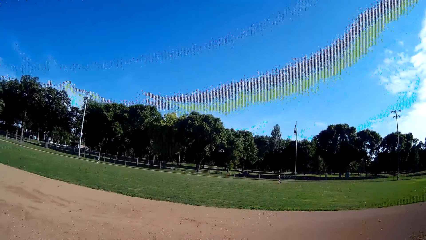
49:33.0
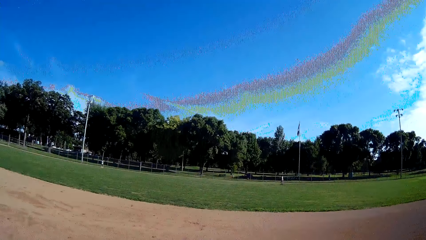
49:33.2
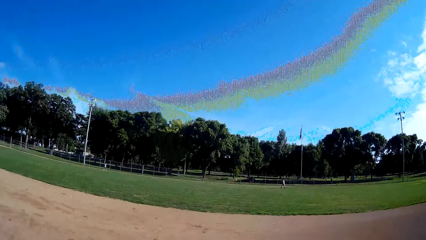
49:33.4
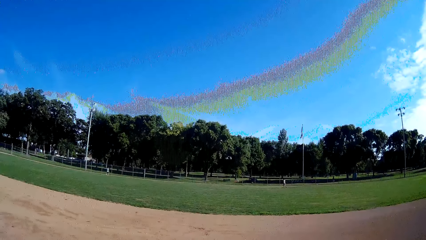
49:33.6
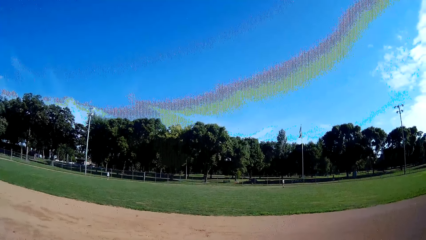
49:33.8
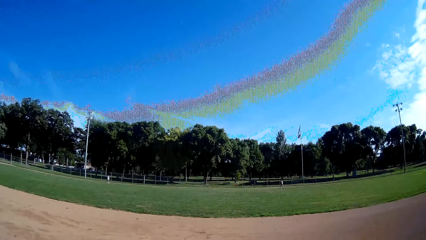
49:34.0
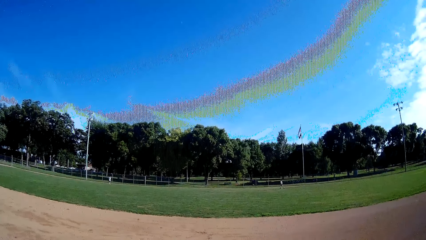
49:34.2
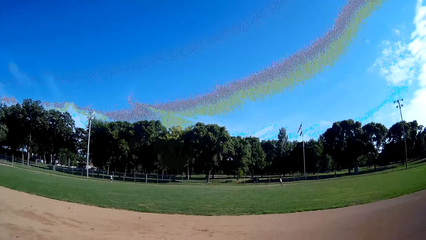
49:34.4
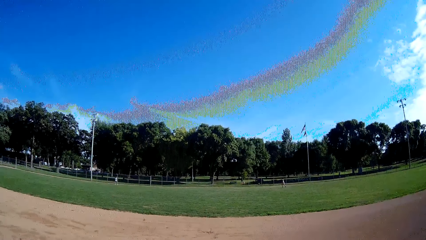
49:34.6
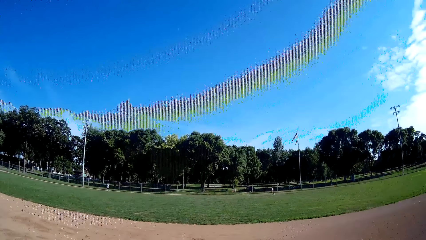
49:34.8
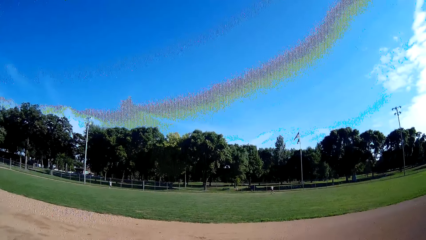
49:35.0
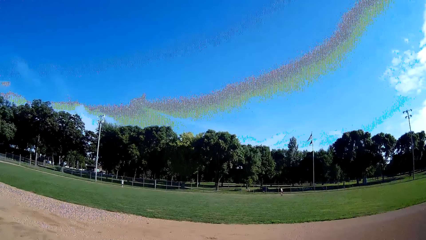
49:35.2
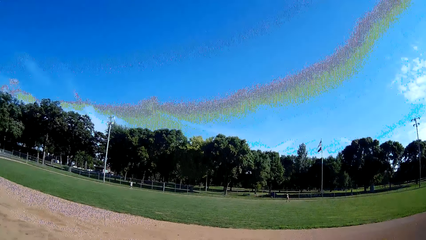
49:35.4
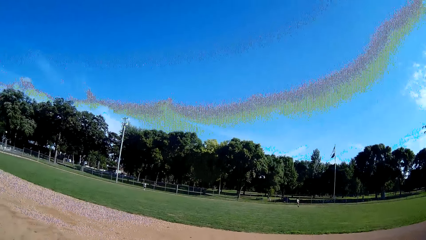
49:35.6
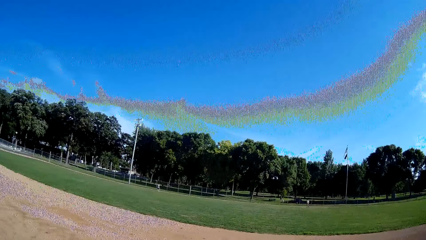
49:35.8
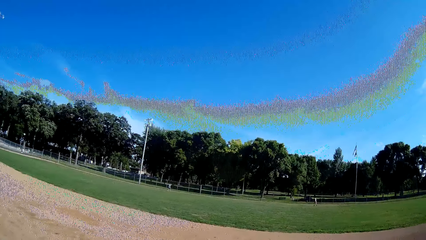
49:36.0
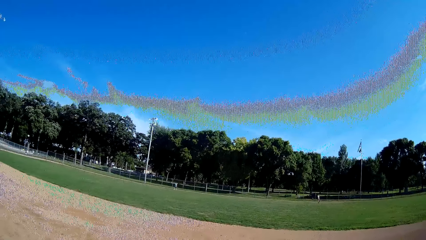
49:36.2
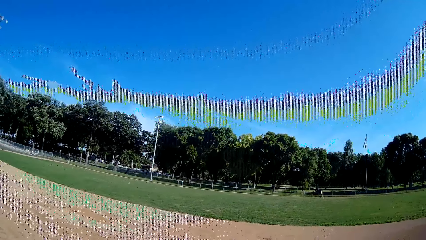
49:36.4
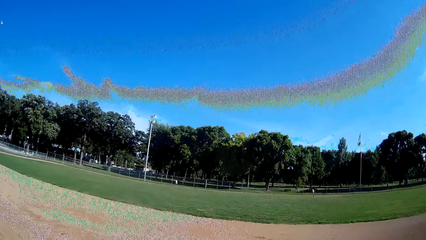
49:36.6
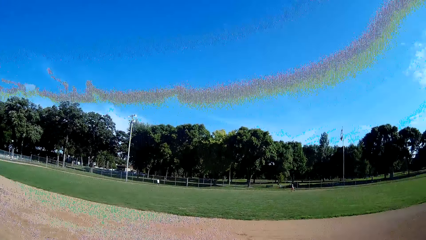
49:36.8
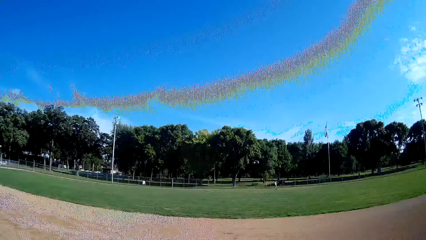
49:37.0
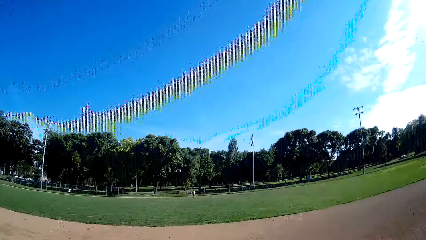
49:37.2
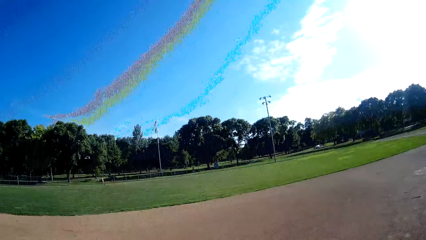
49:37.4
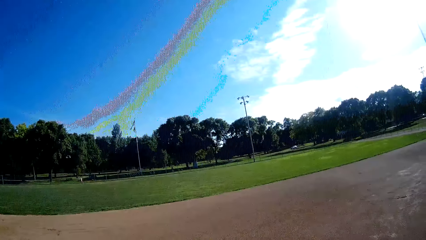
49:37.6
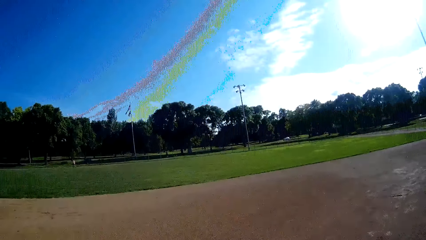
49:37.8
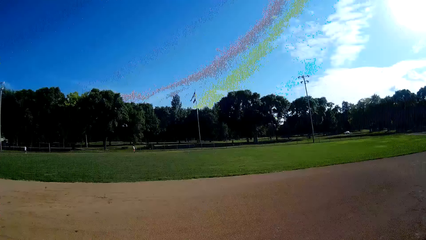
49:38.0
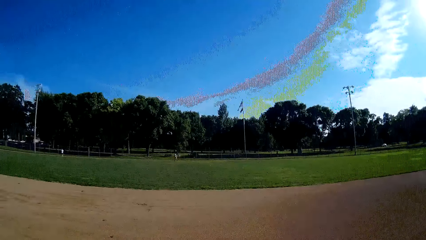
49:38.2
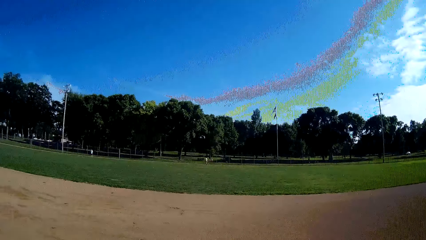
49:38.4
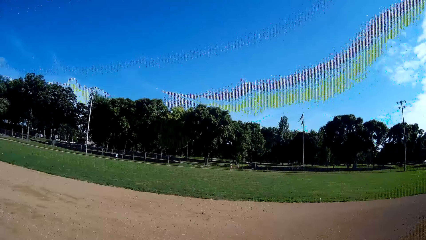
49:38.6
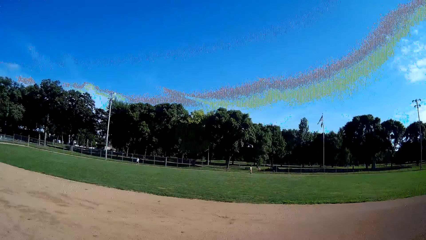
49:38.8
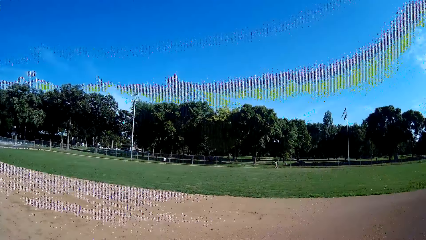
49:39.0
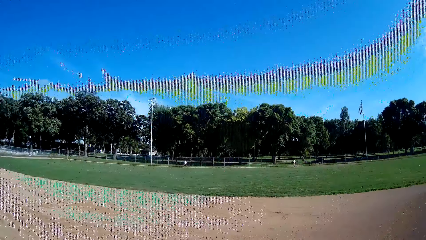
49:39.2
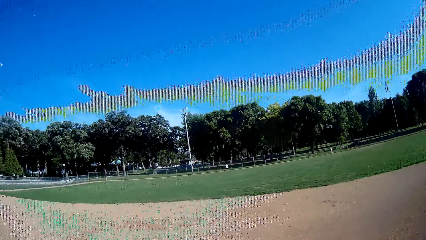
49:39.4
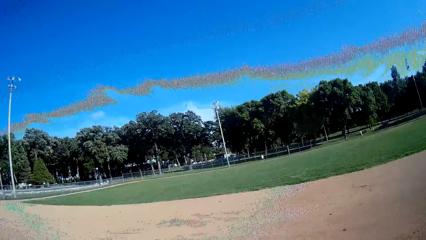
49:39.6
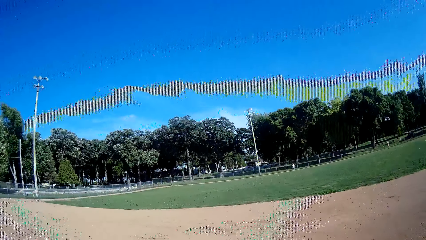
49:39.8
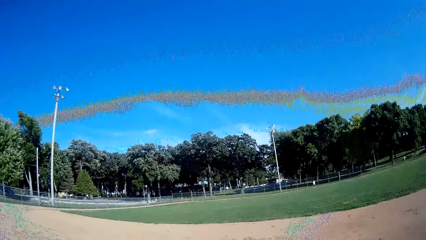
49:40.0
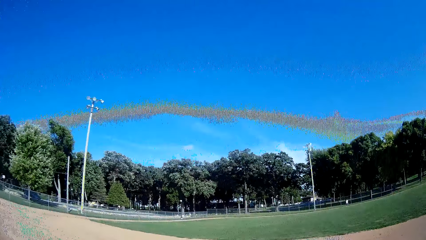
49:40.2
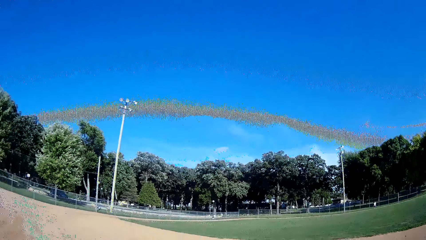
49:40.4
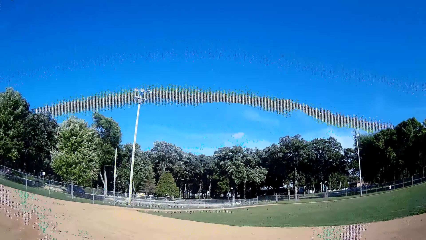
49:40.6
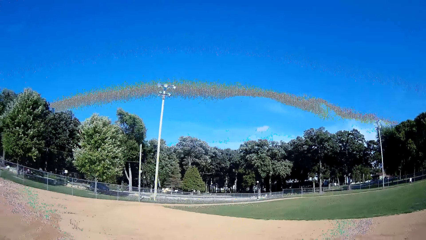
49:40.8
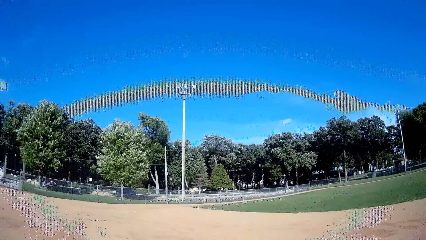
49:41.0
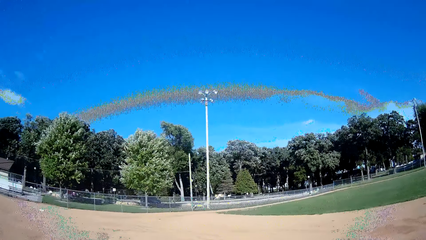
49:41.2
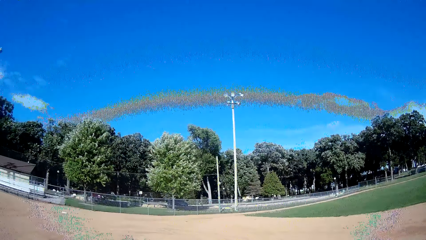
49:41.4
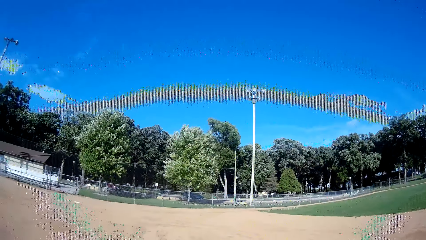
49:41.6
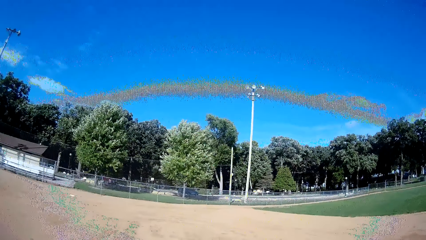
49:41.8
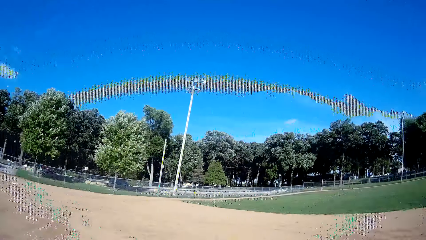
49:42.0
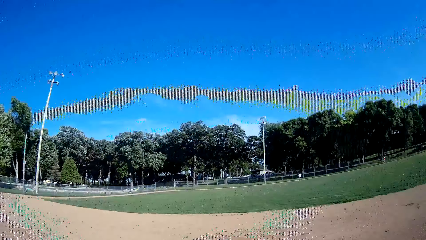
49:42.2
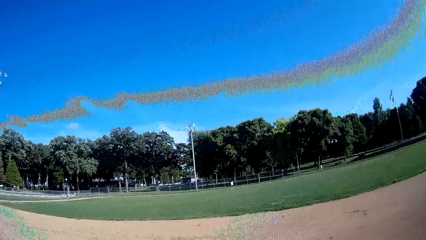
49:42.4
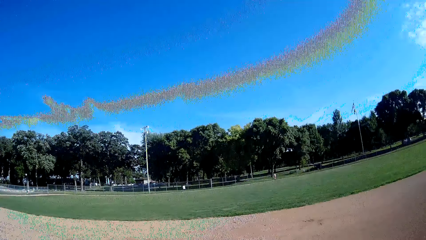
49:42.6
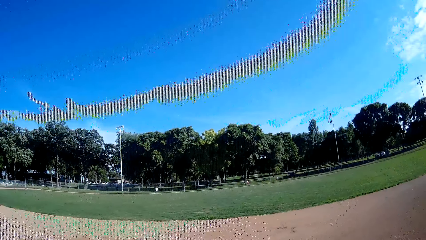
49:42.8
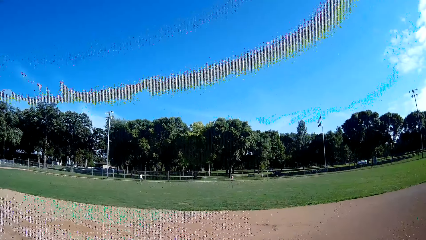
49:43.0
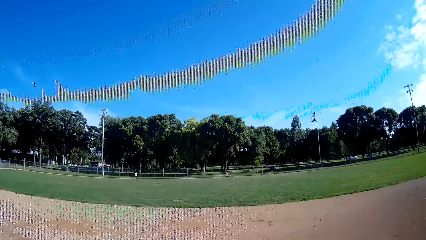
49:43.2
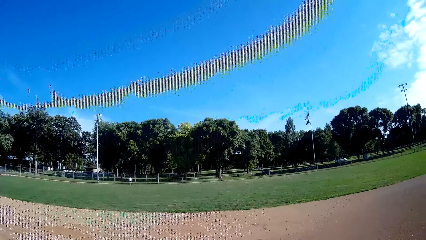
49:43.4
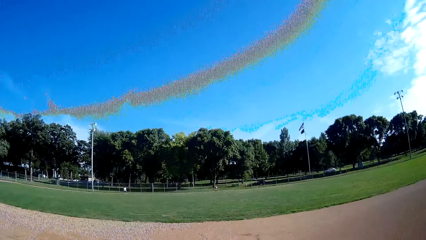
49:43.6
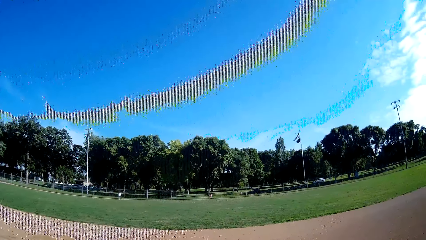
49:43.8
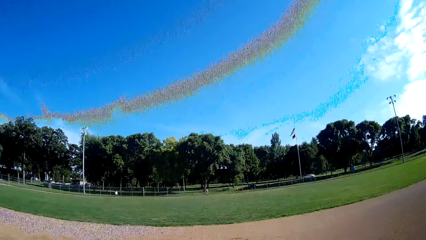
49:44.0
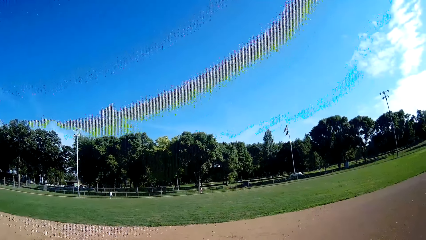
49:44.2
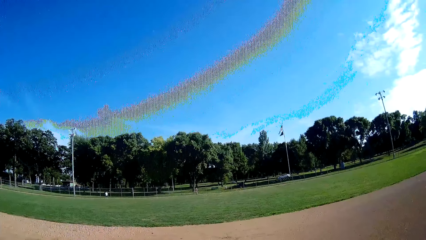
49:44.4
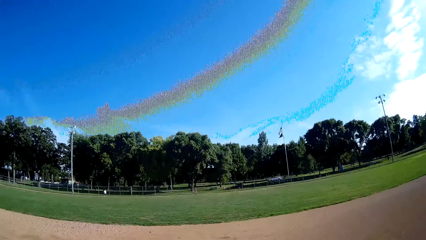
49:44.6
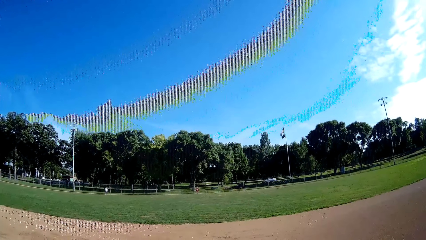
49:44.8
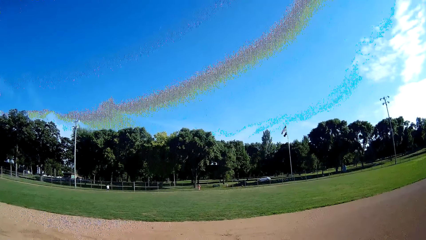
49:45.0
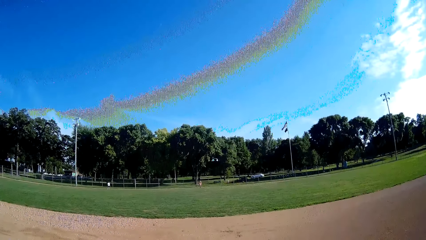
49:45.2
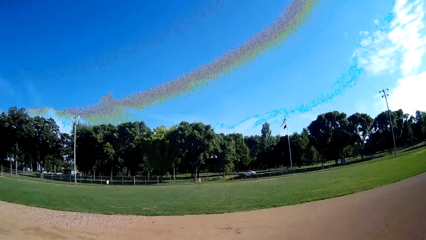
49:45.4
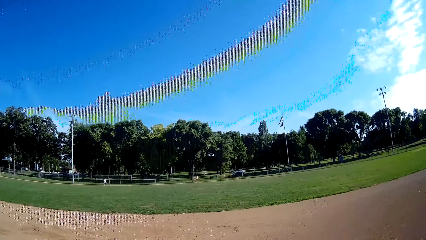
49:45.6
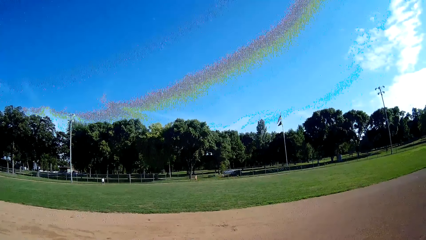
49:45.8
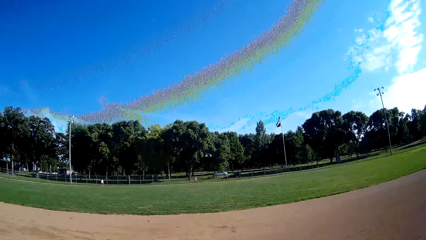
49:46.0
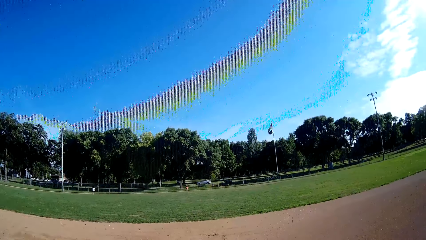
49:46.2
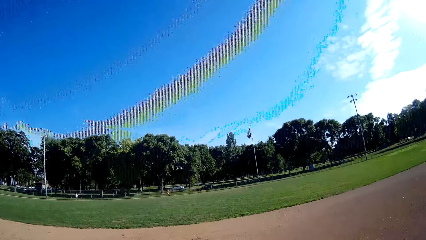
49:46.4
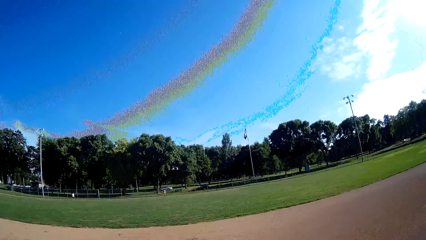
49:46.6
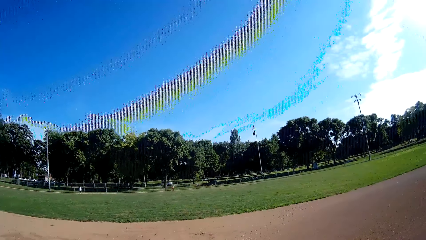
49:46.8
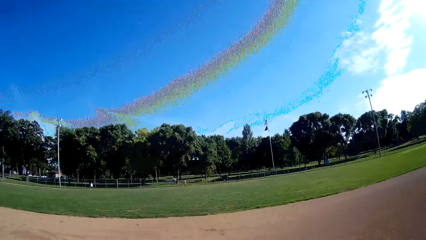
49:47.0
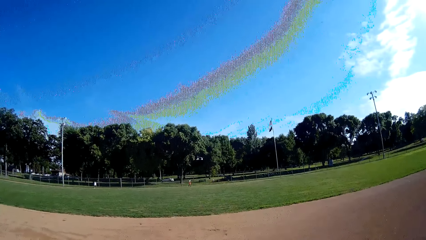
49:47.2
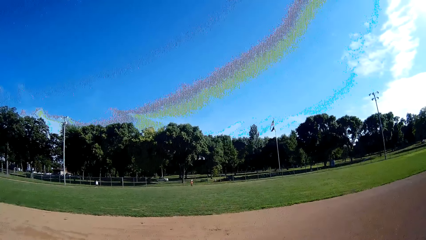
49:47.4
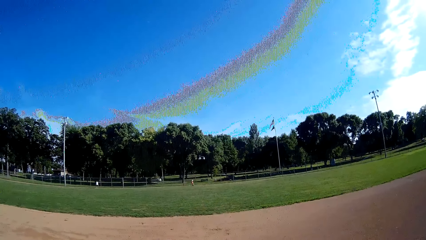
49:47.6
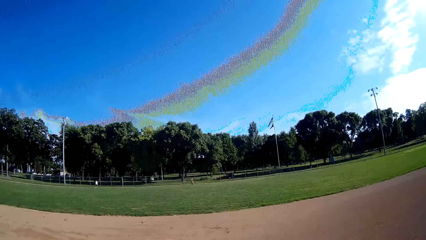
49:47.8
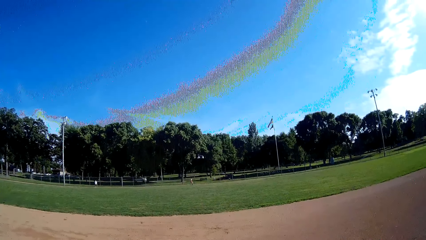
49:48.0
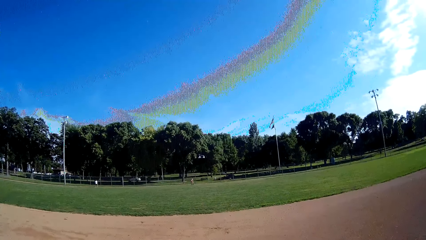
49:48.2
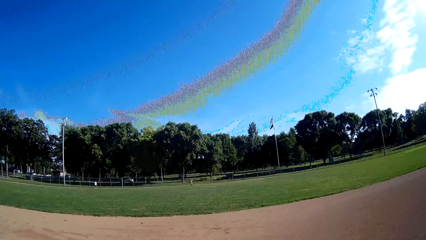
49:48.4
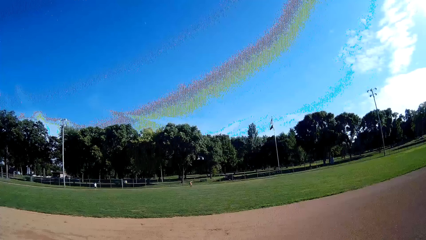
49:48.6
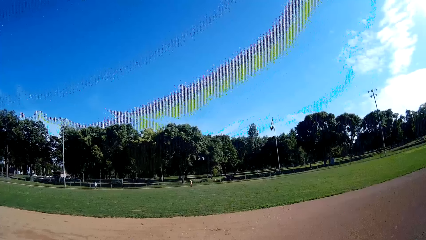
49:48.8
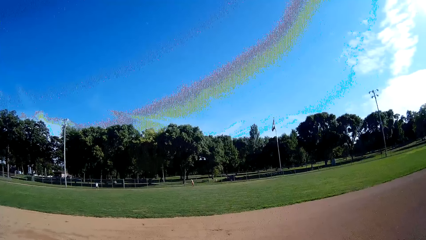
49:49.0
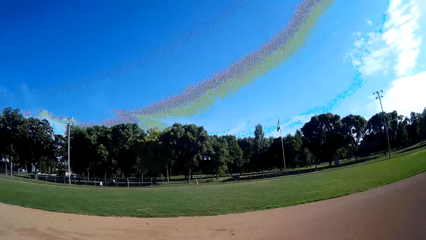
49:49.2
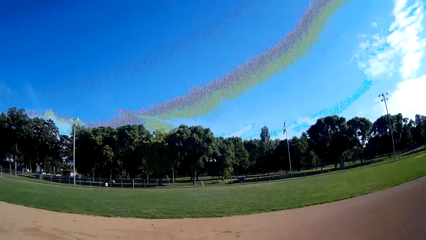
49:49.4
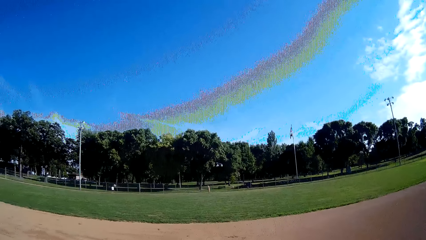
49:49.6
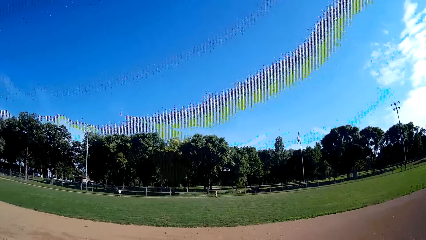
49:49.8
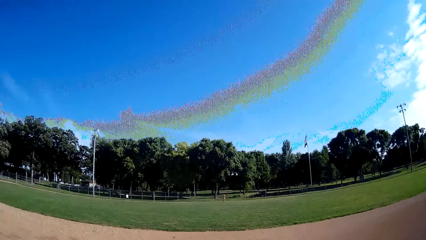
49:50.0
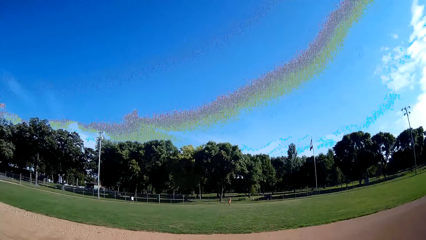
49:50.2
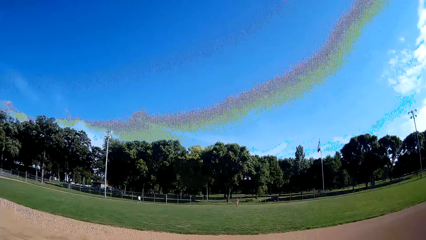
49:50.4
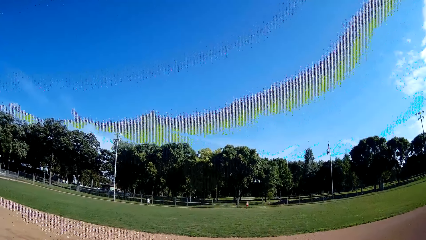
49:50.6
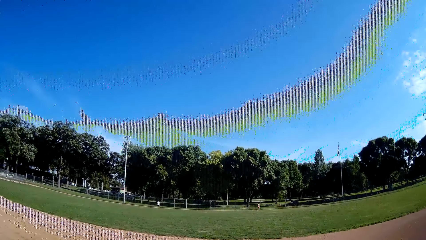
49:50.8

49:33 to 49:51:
A man walks back a bit. A person and another person walk around the field. Another man walks towards the ball and jogs towards the ball. The camera wearer looks around the field and walks around the field. The second man picks the ball from the ground and throws the ball towards the camera wearer.
